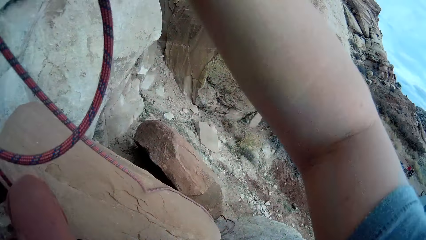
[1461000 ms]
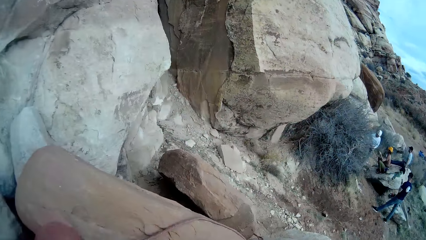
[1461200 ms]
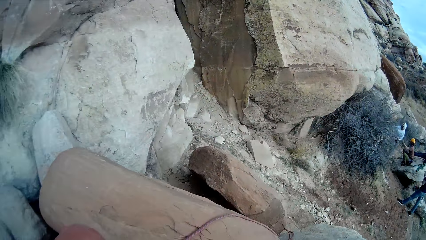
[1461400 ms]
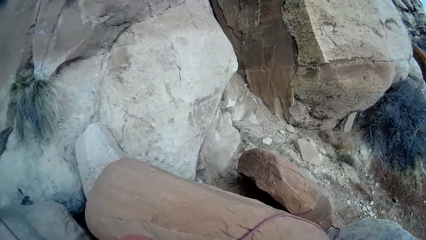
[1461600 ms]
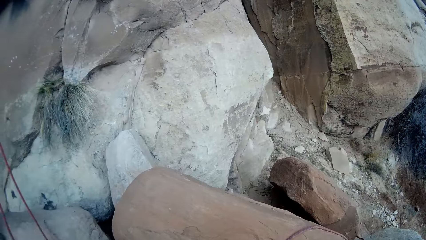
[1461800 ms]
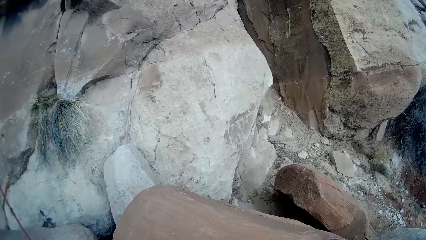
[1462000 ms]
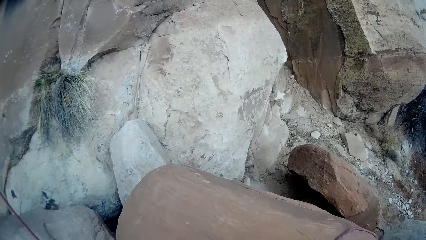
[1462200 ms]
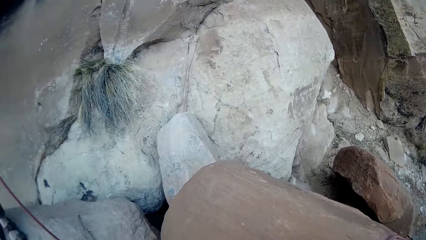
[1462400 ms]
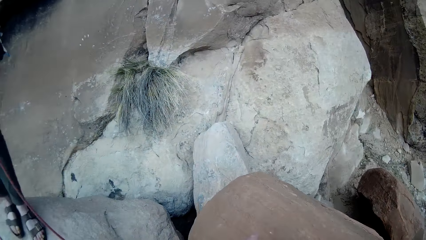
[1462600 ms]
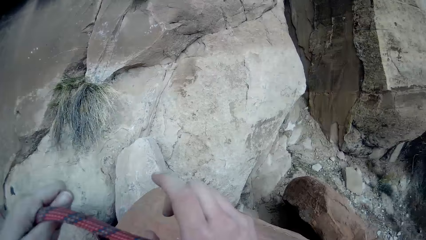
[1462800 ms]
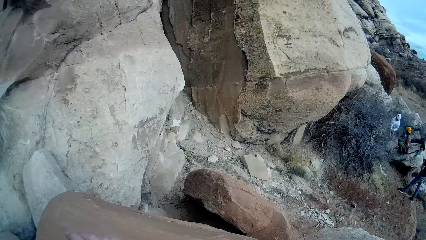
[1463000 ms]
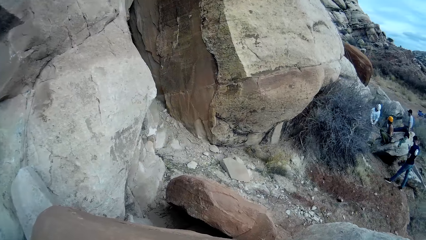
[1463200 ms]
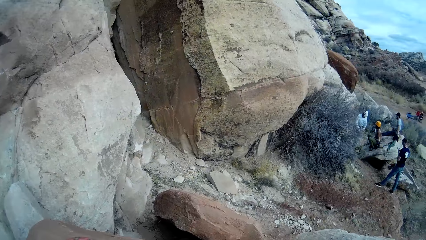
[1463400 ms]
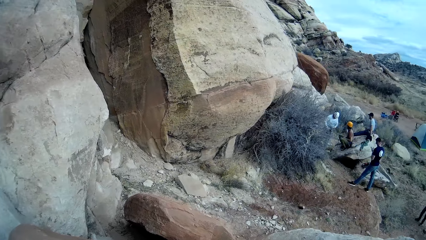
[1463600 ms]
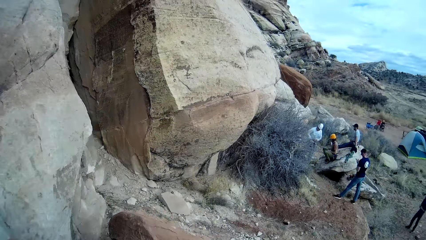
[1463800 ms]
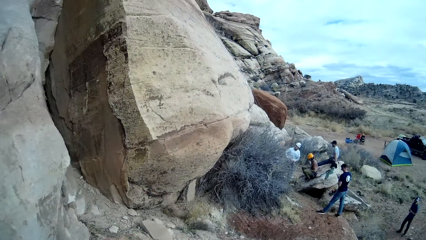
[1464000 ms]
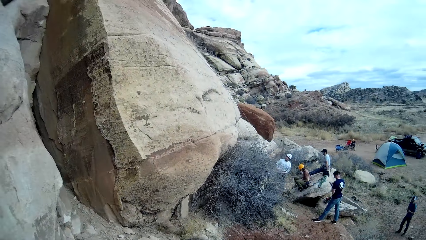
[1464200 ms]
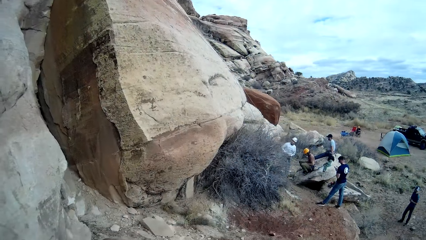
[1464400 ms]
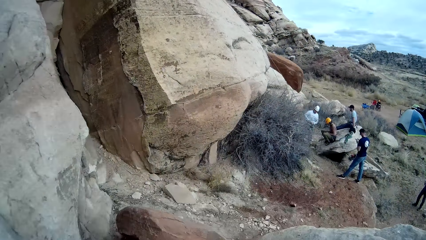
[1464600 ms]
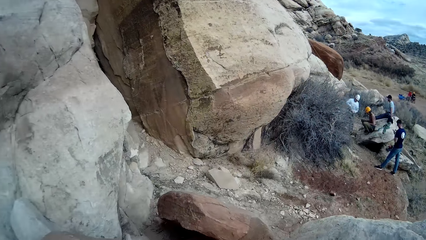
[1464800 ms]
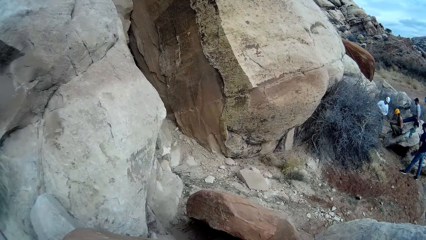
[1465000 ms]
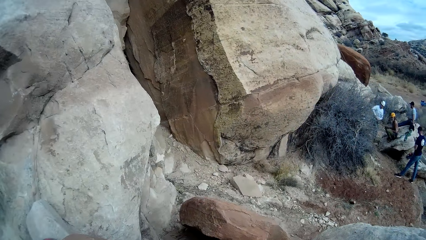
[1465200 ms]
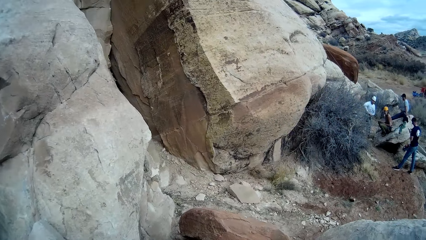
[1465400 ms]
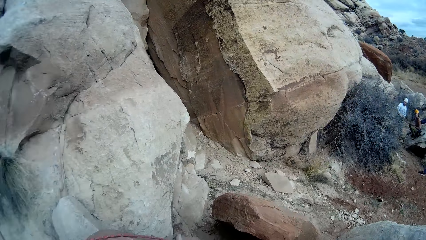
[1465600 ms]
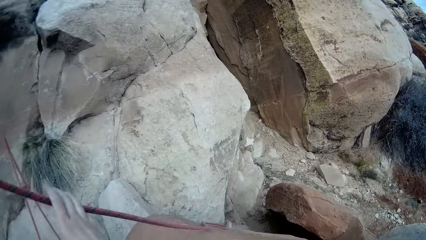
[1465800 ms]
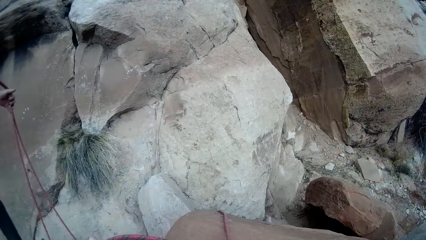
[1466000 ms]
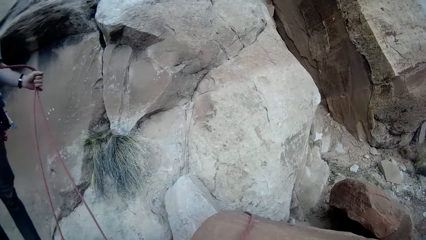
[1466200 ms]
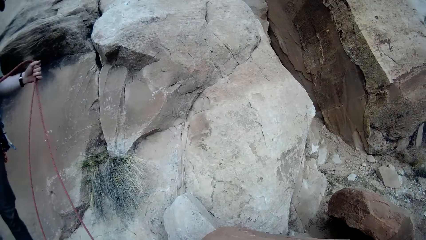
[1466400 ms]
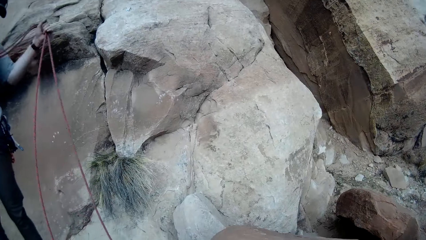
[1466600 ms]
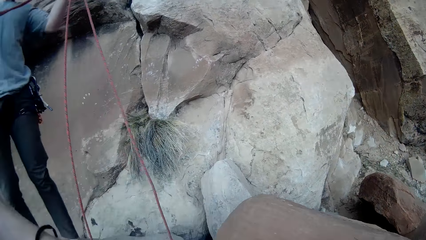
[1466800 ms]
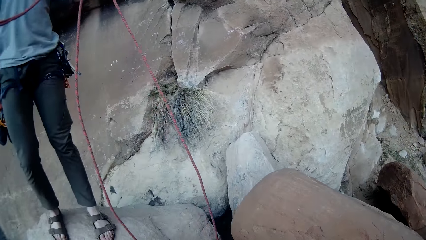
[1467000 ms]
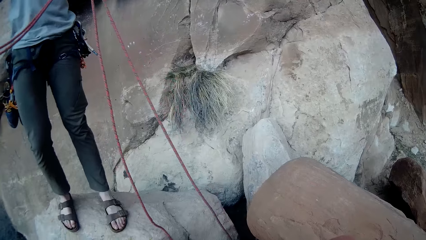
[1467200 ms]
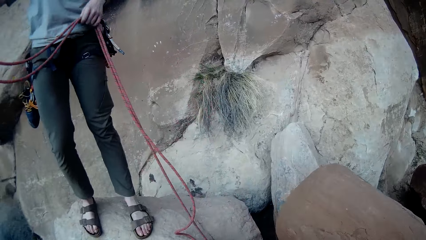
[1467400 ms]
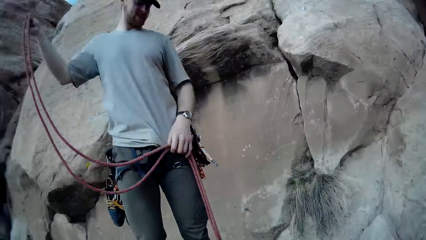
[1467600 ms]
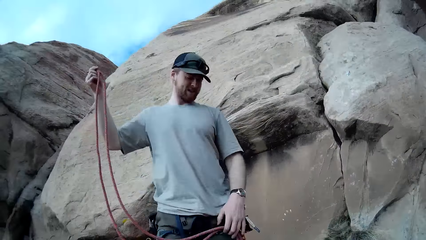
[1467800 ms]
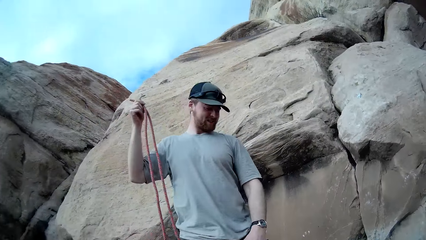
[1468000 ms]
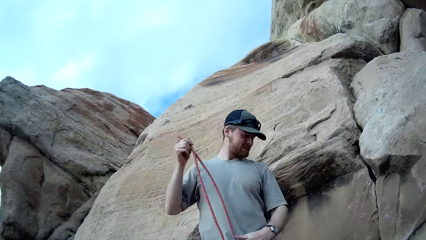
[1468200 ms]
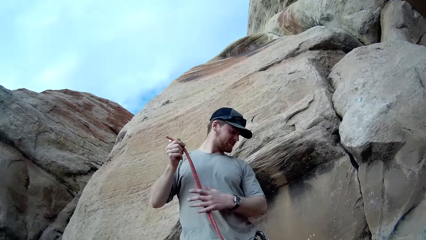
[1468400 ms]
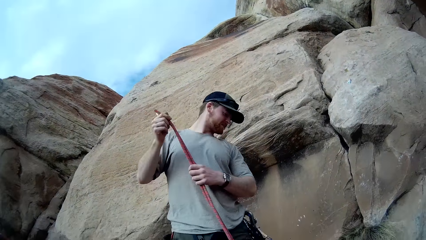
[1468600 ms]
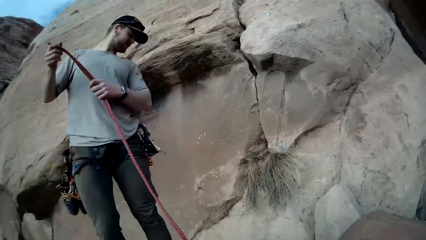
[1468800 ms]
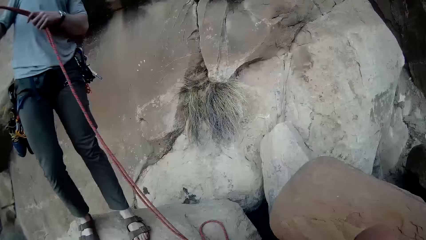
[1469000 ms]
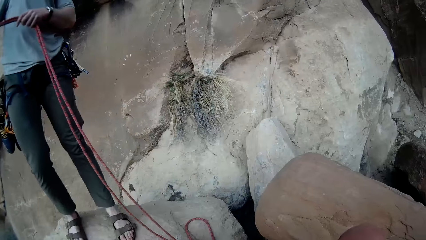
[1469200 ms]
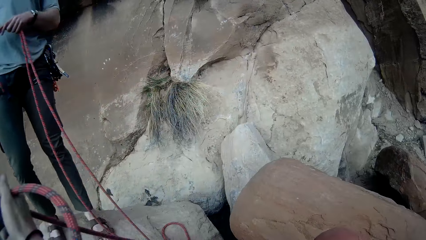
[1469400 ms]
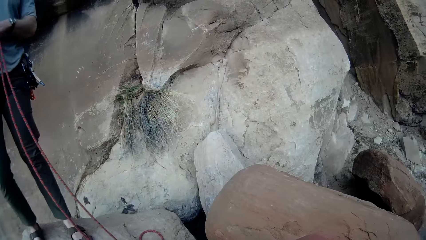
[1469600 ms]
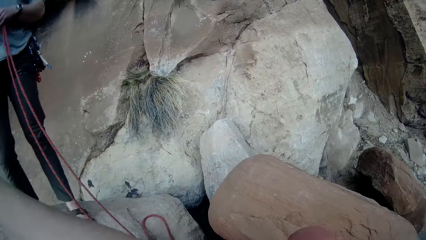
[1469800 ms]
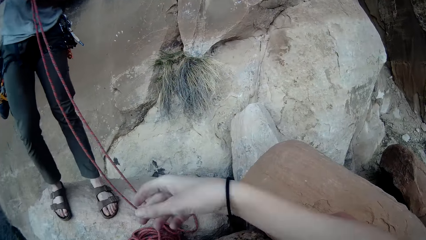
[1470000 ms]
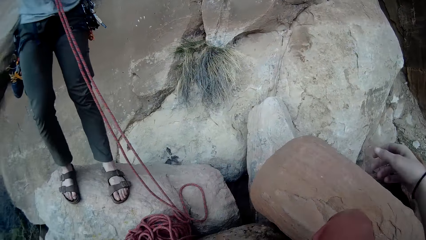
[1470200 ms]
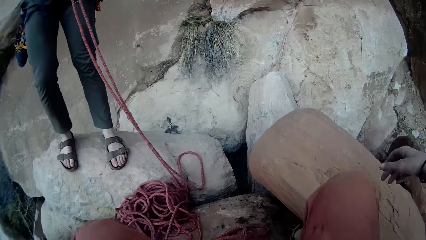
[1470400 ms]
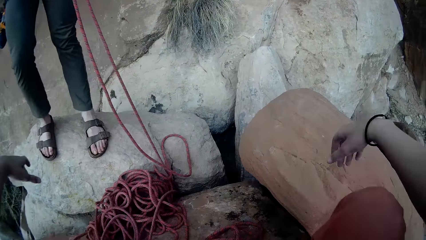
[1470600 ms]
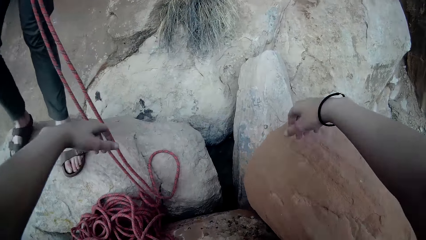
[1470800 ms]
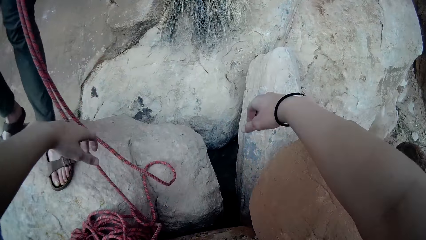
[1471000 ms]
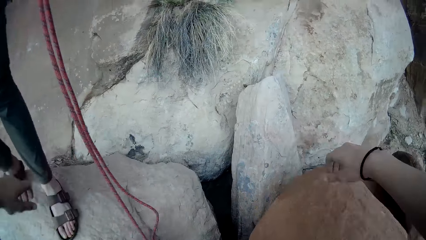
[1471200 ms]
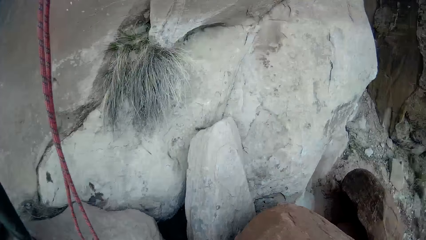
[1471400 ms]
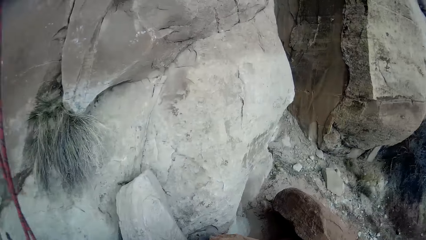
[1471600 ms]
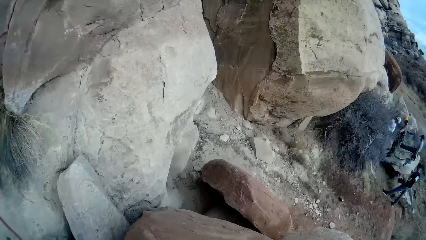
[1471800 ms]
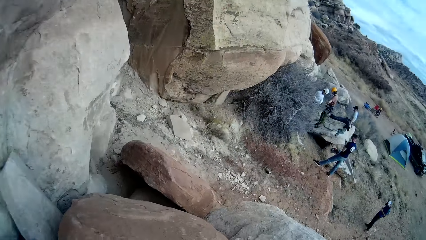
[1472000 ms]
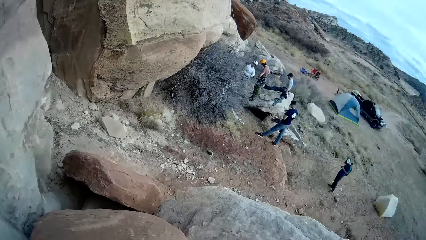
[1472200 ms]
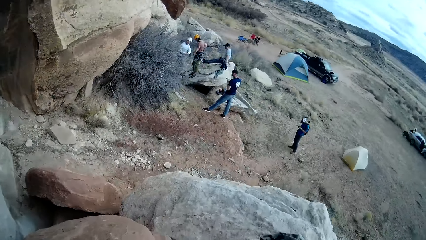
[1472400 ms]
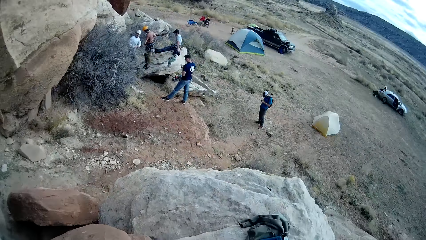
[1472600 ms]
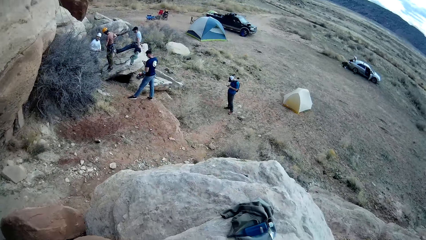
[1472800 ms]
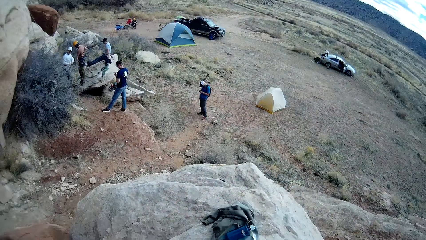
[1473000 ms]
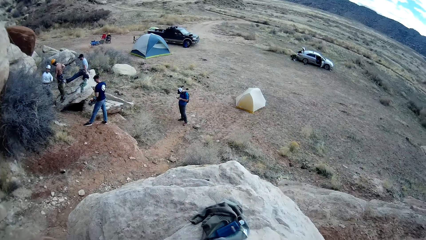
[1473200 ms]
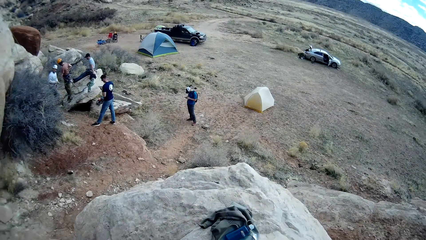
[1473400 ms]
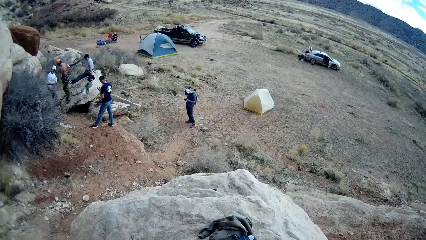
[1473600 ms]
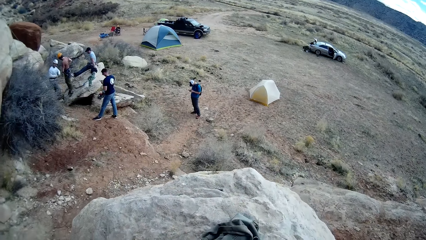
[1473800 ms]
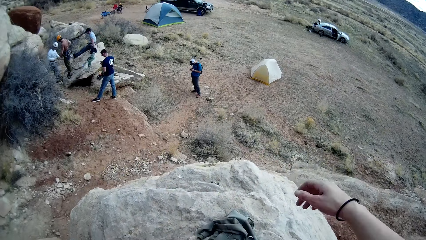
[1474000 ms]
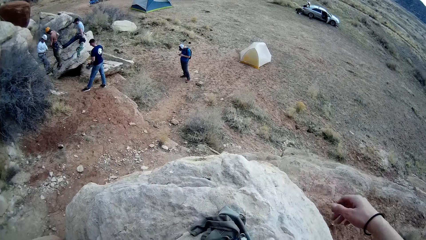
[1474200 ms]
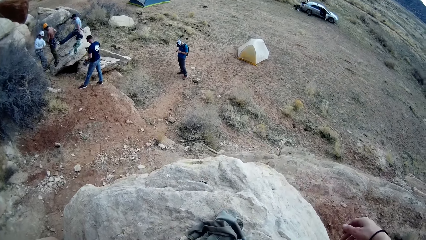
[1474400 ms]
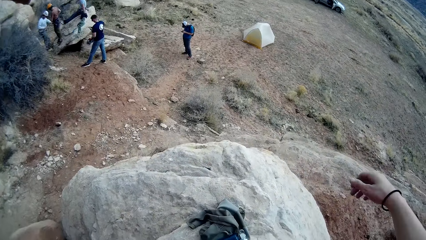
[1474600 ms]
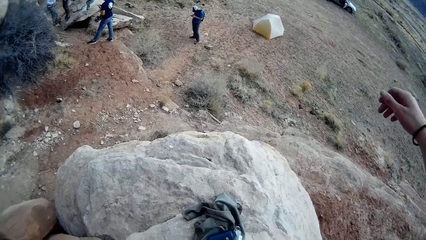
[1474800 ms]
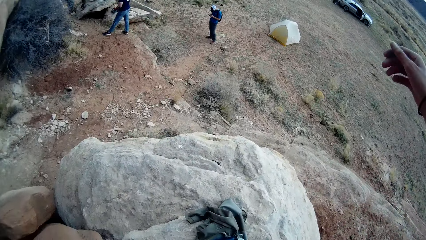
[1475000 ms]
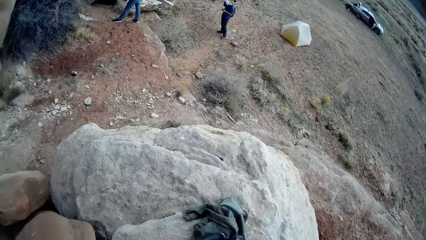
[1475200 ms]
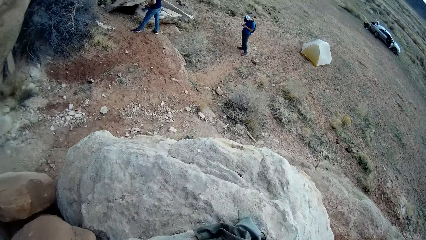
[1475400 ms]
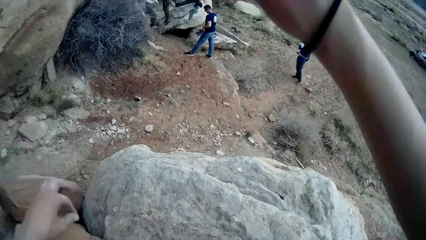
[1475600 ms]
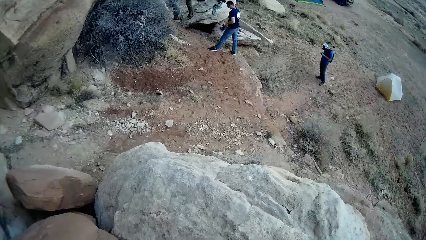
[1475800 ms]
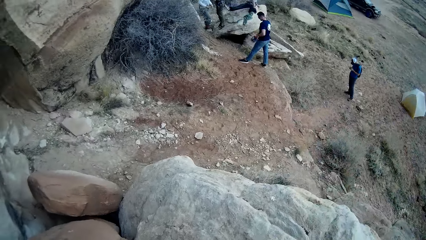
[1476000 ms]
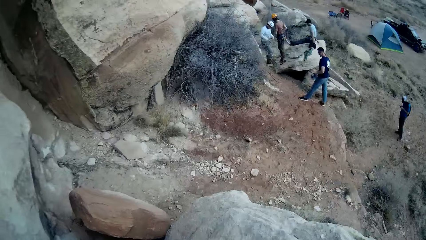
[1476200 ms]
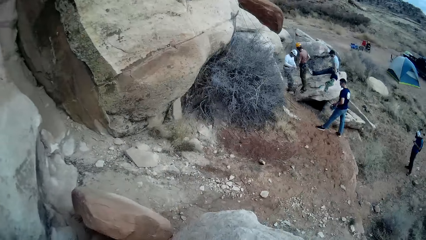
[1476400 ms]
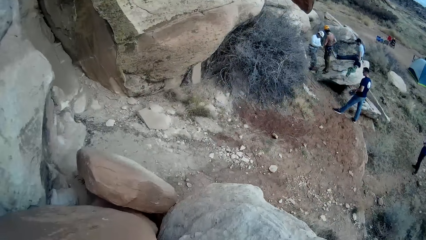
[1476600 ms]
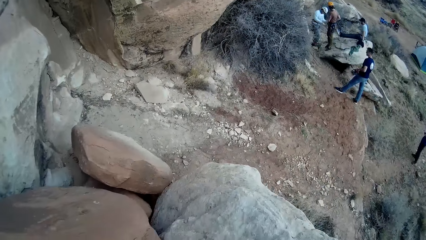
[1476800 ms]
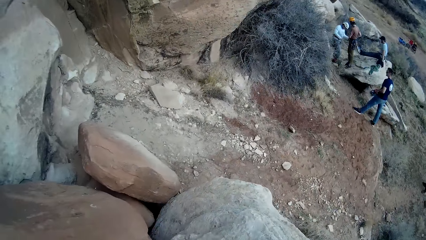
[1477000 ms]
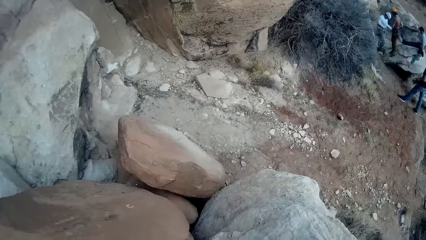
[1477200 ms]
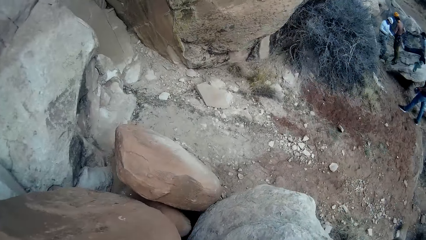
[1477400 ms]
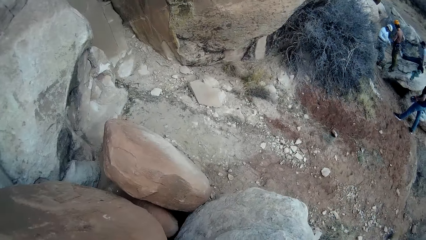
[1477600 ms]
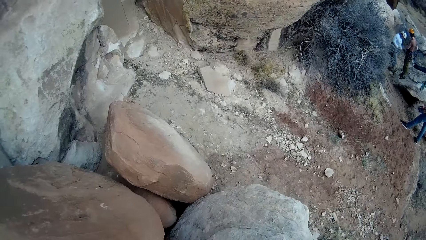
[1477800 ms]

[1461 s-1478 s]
The camera wearer looks down. A man holds the rope. The camera wearer rises up. They look down. They move the hands.
